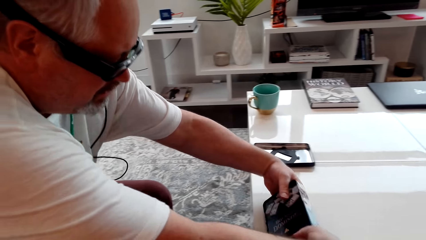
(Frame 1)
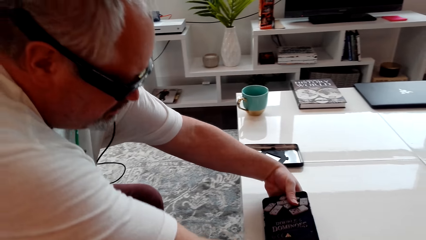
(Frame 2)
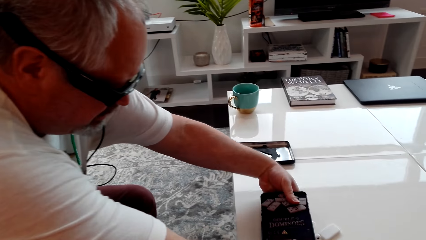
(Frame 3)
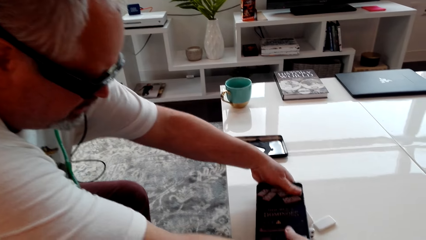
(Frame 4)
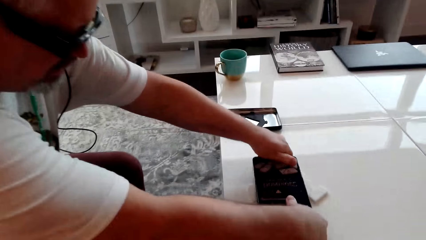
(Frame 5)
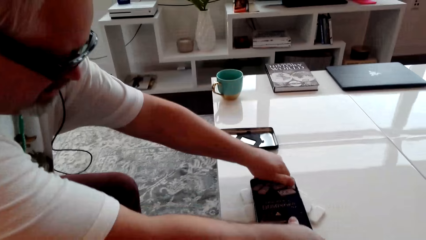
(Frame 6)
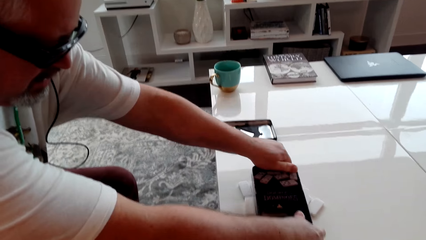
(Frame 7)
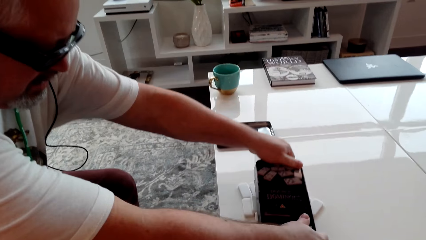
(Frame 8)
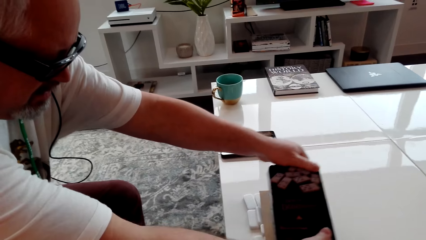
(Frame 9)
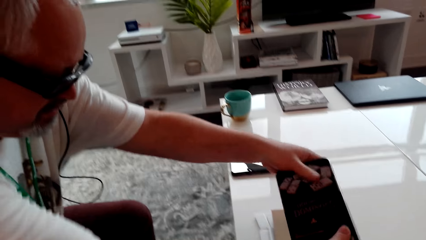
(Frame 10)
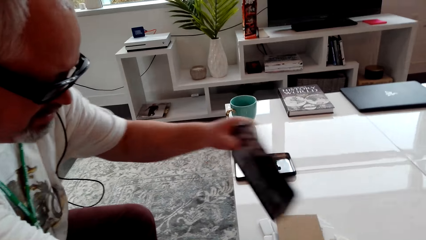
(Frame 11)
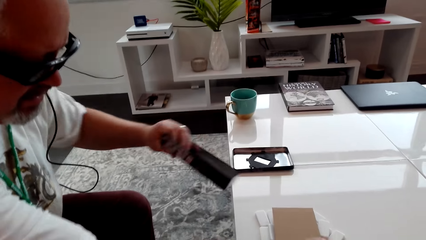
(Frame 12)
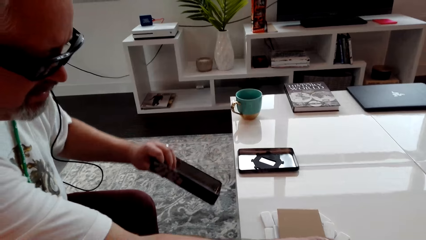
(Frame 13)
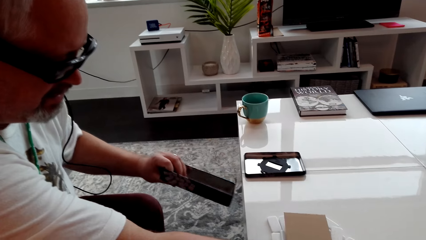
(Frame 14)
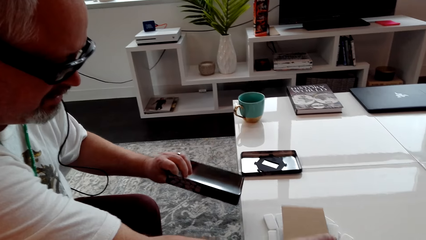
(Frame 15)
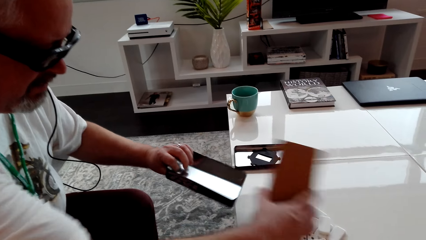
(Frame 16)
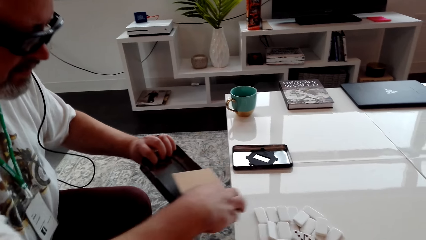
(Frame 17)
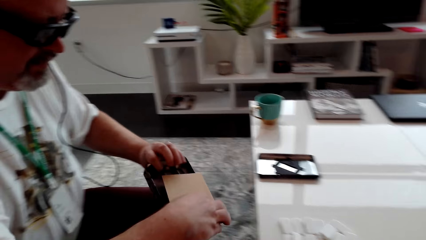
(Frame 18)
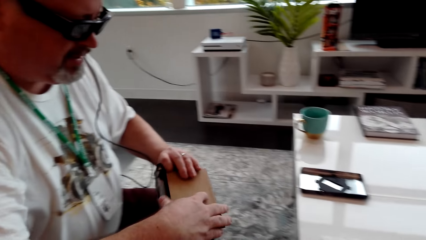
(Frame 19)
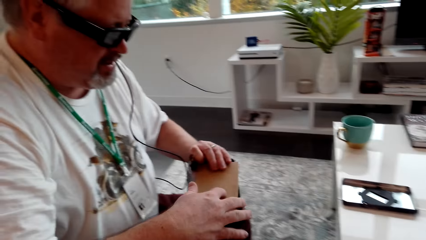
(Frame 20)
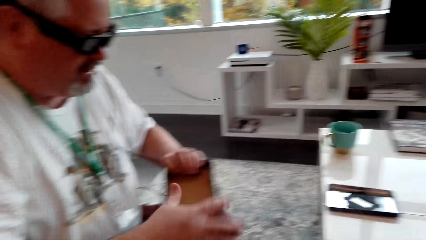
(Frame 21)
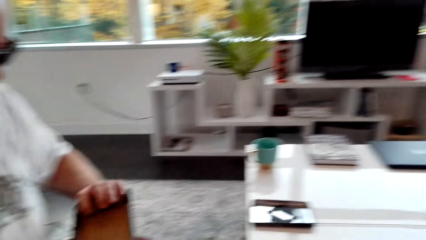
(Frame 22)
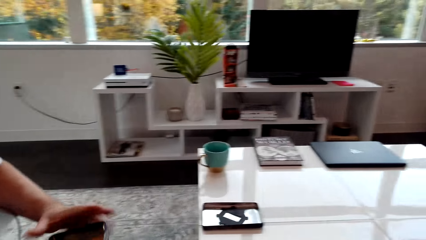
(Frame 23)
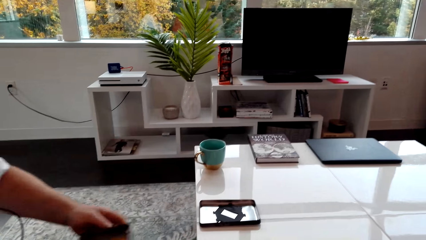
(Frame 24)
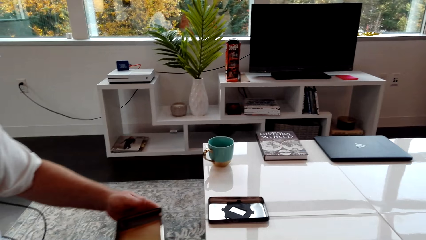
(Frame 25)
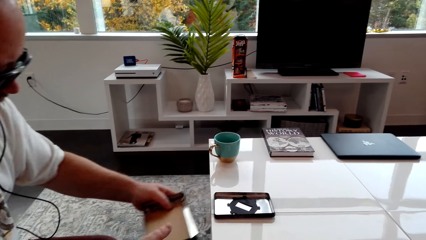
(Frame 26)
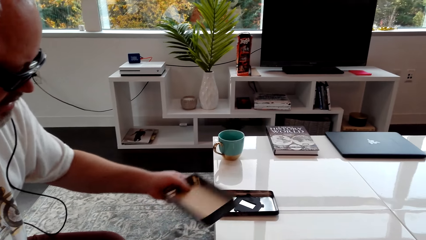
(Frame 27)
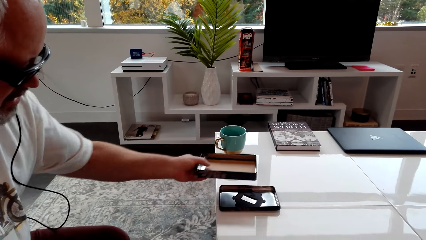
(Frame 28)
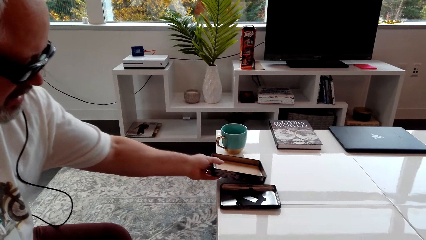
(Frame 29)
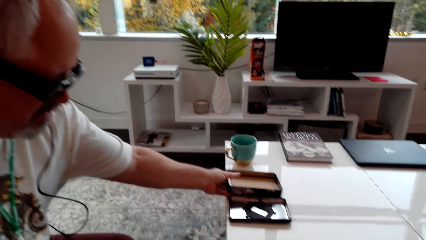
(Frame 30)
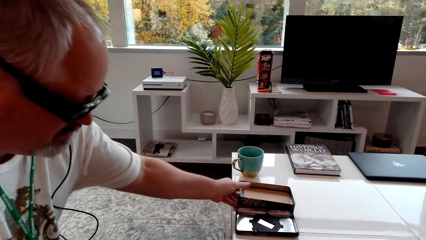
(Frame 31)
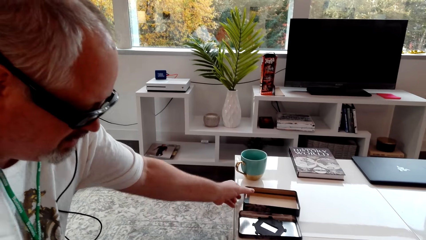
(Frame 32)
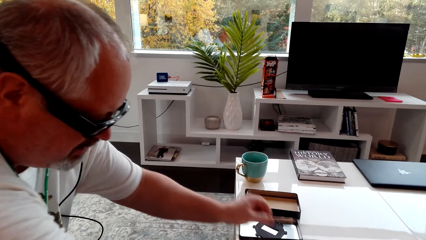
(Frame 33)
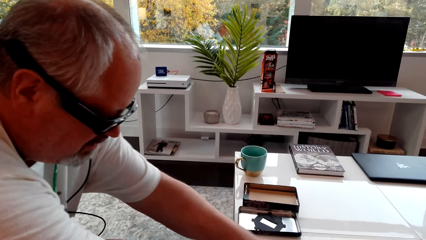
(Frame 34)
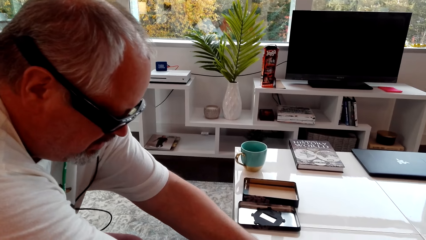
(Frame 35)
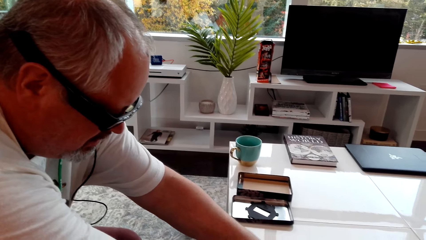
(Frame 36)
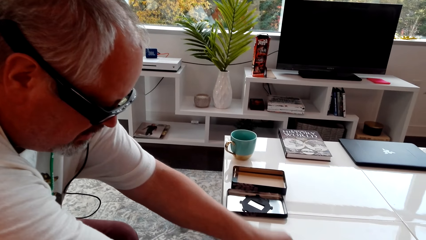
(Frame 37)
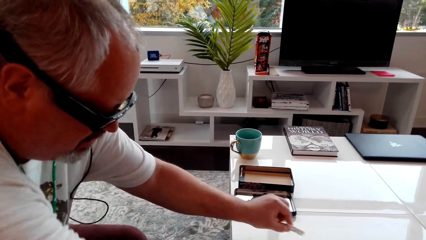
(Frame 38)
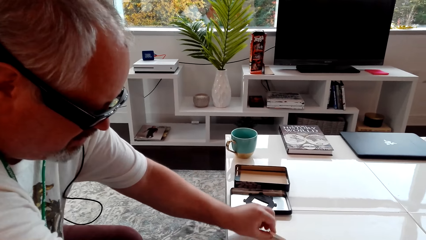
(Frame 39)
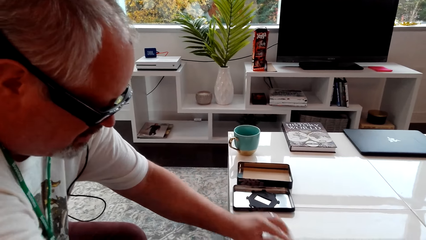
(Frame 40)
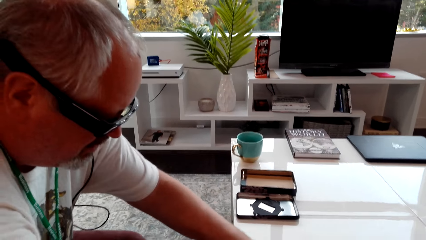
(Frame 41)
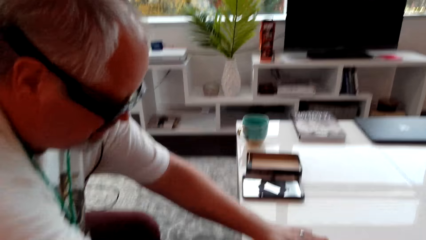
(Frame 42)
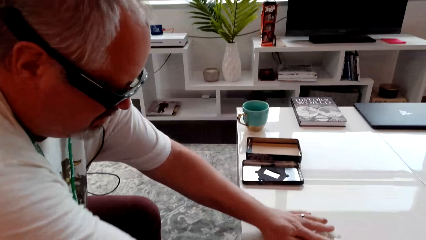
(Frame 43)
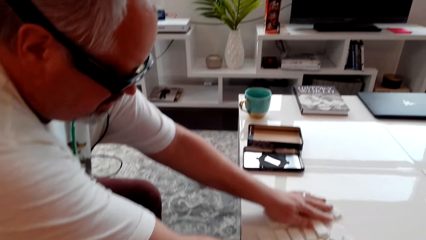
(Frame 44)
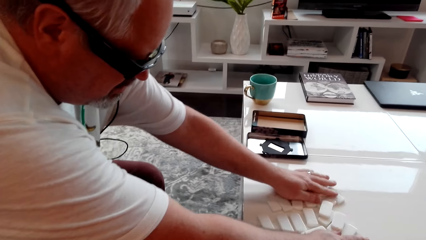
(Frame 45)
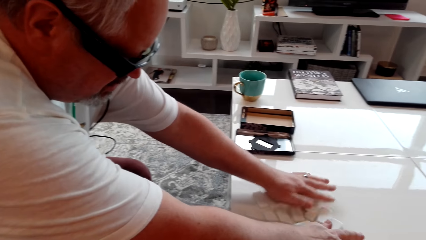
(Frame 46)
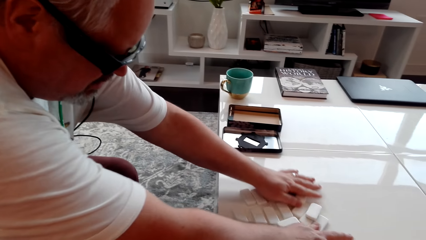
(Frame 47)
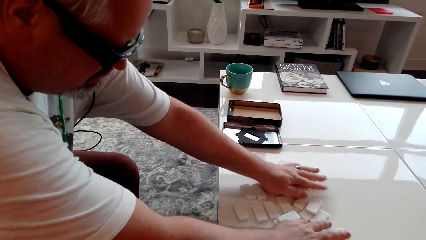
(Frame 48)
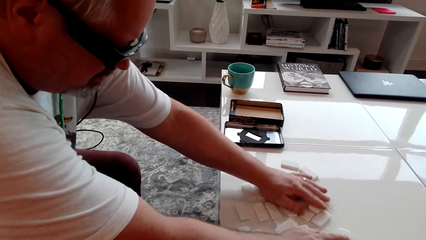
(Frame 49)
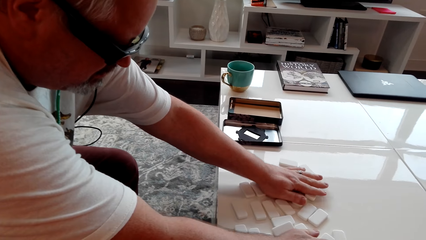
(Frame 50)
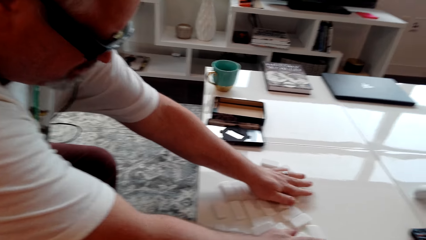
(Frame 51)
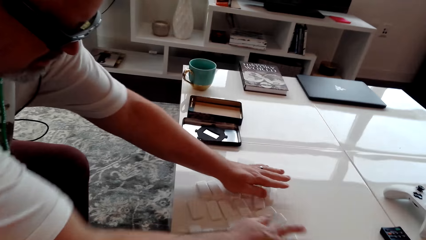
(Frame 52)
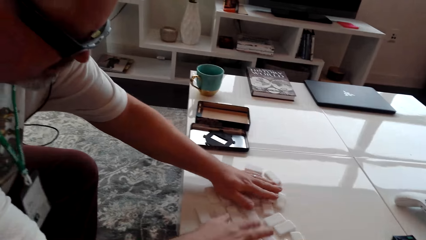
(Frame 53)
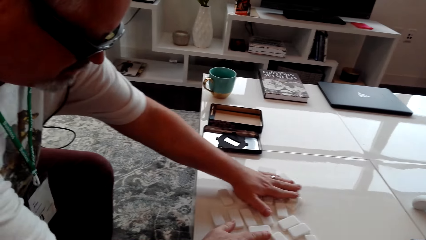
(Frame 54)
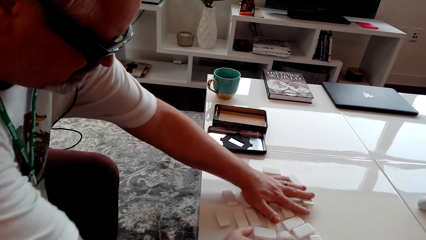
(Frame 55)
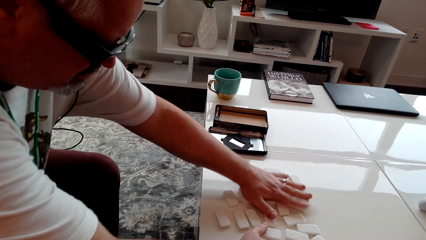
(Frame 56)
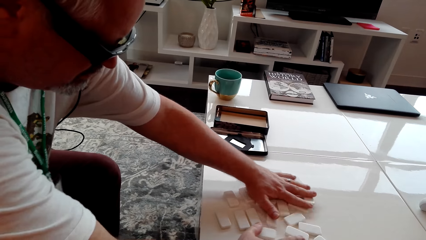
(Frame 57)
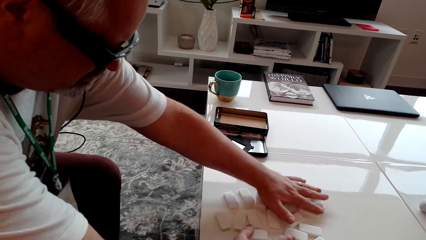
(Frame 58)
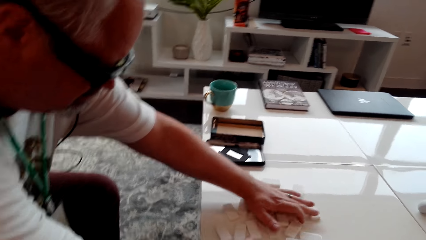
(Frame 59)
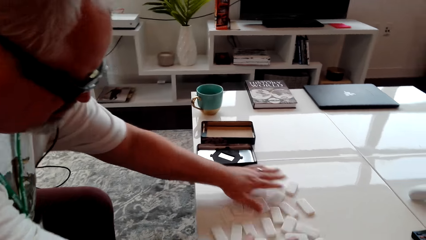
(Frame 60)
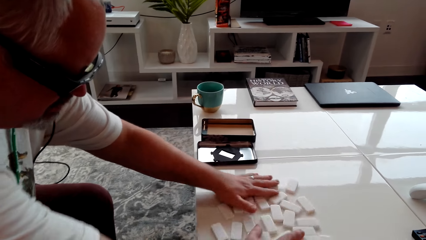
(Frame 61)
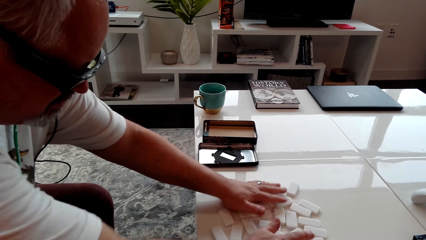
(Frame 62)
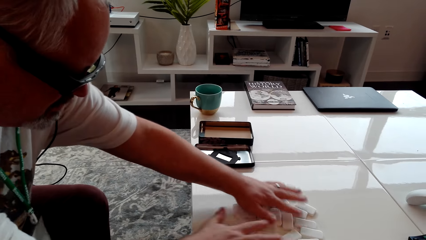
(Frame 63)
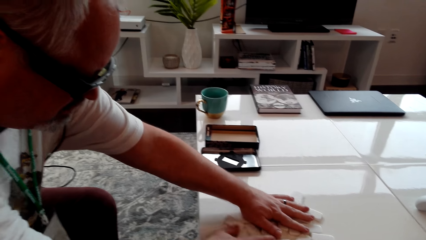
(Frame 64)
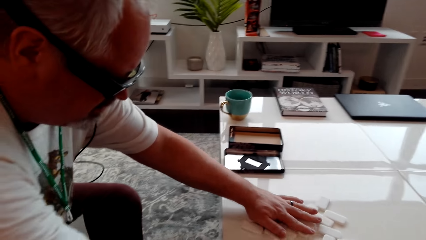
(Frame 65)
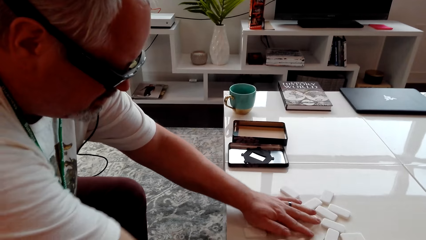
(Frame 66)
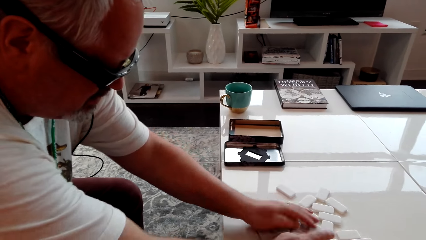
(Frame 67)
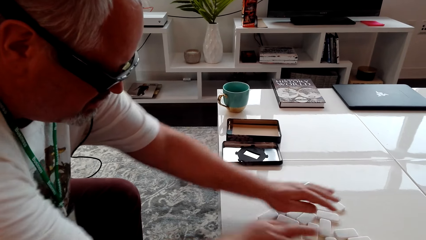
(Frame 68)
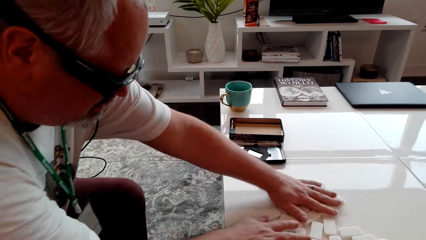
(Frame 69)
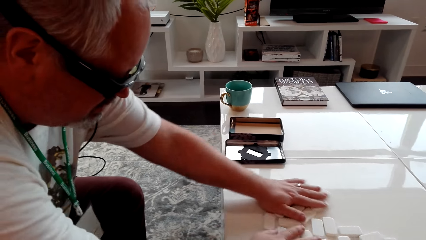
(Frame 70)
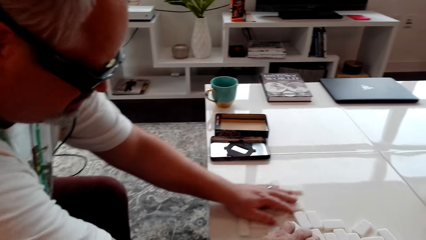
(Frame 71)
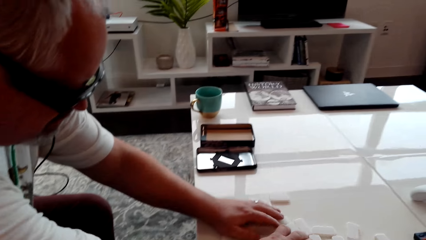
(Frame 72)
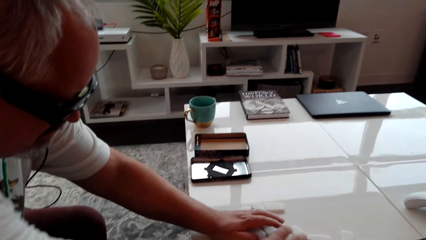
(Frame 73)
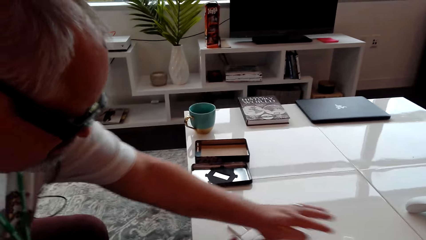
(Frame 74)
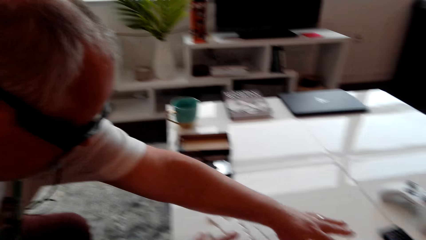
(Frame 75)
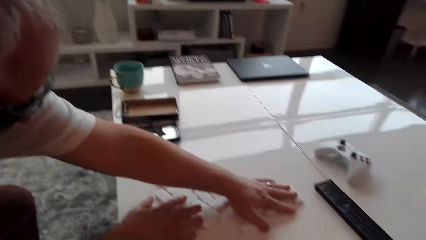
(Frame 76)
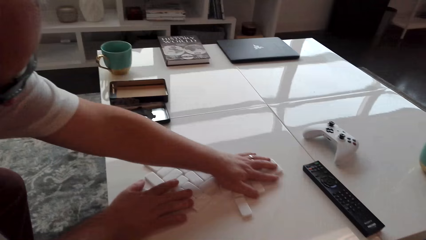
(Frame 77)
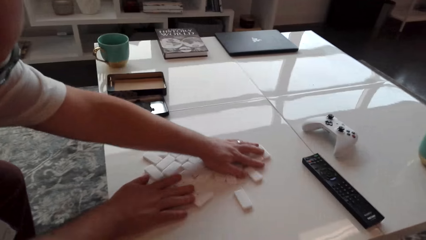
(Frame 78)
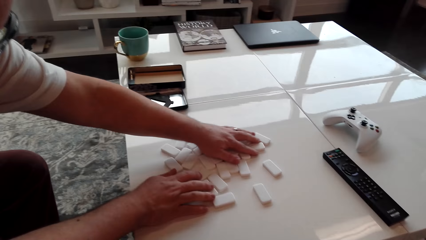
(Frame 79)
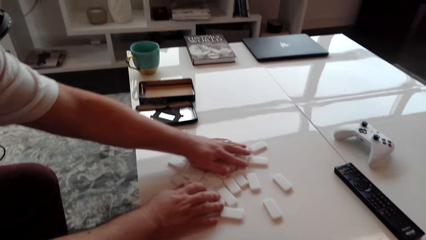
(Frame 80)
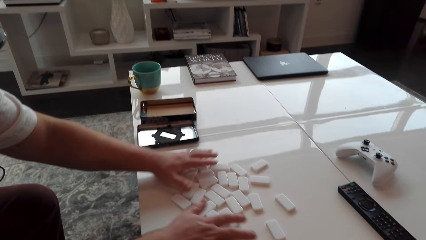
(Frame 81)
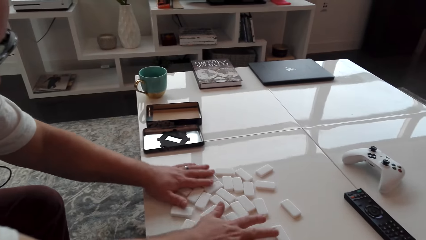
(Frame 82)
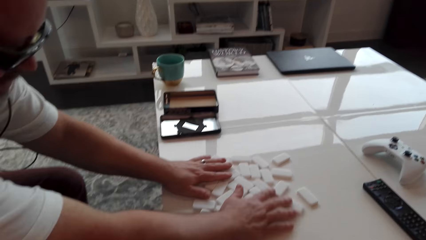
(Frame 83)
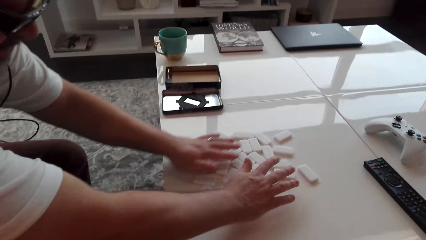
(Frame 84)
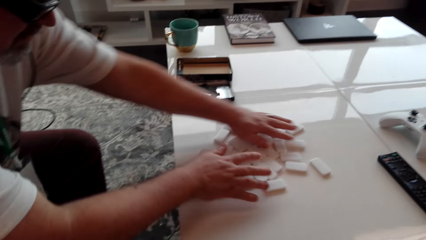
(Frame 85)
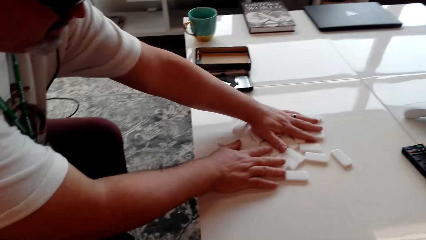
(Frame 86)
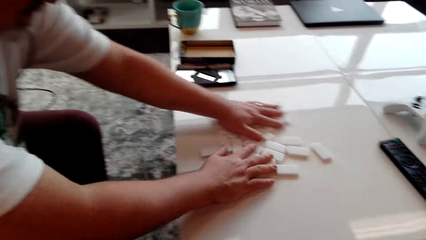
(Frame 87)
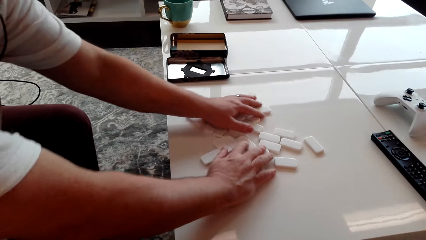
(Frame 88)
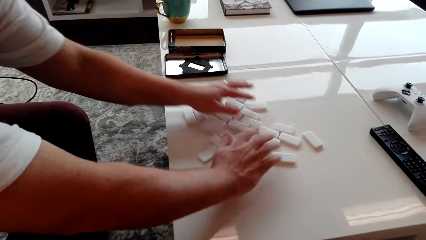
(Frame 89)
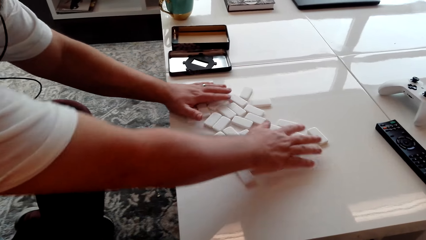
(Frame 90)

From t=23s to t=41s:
A man overturns the box. The man pours the dice or cubes on the table. The man puts a paper in the box. The man puts down the box. The man spreads the dice and arranges the cubes.
